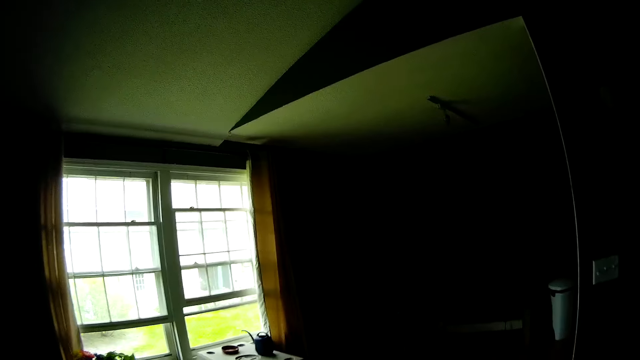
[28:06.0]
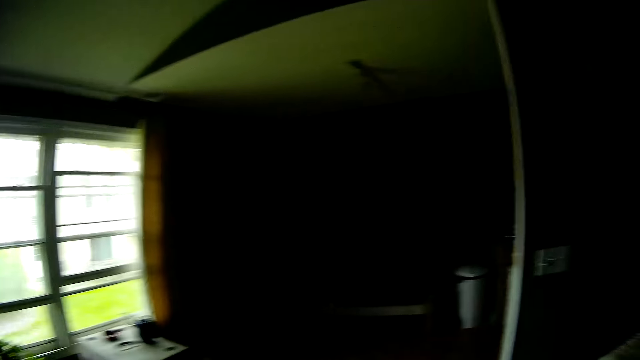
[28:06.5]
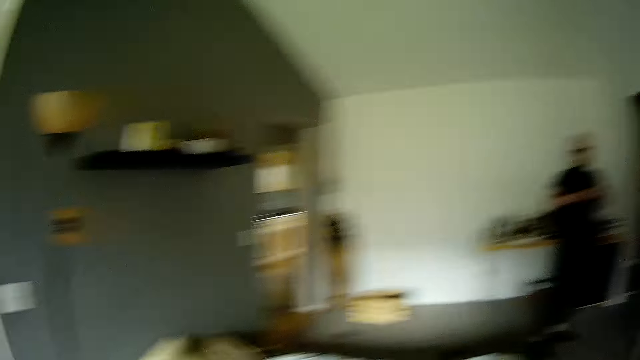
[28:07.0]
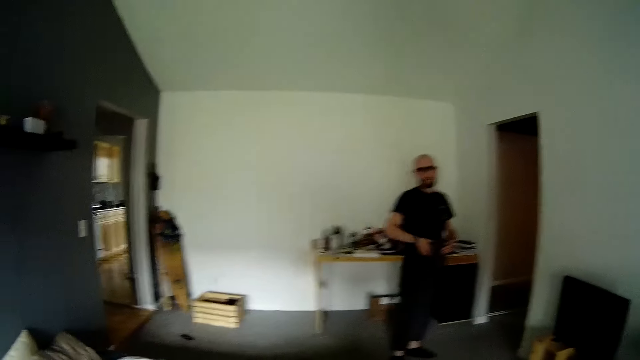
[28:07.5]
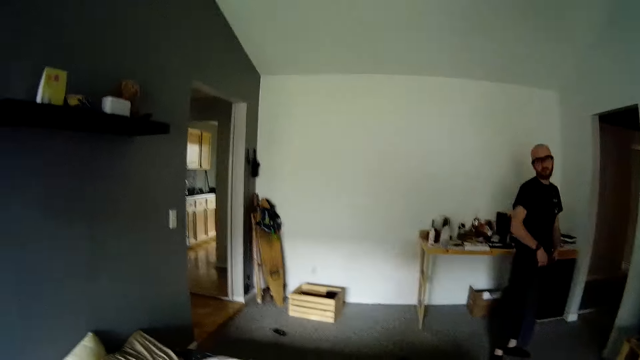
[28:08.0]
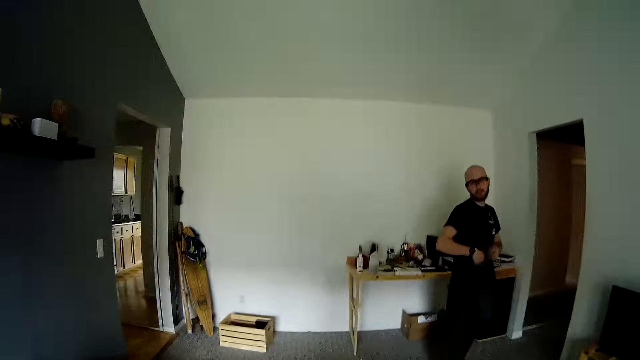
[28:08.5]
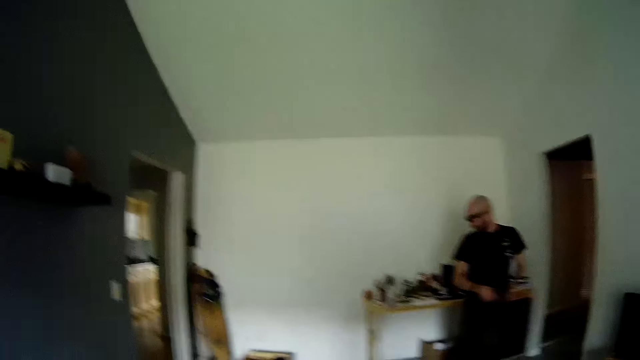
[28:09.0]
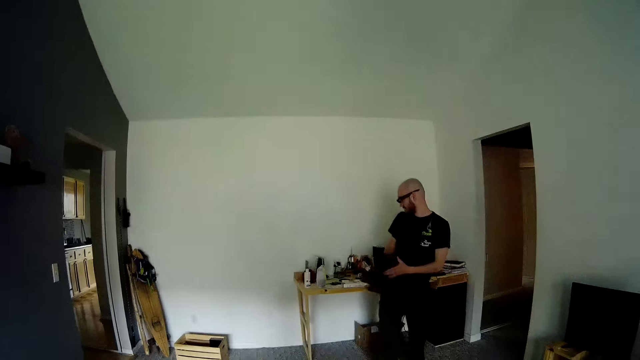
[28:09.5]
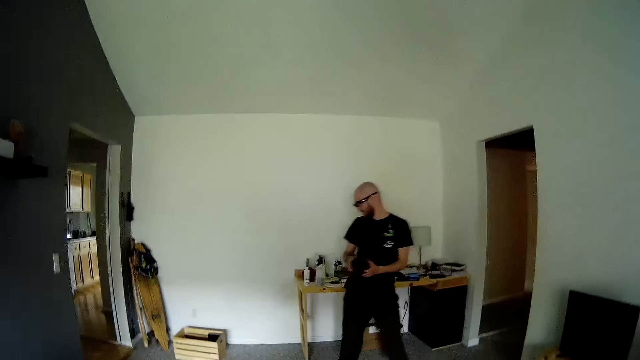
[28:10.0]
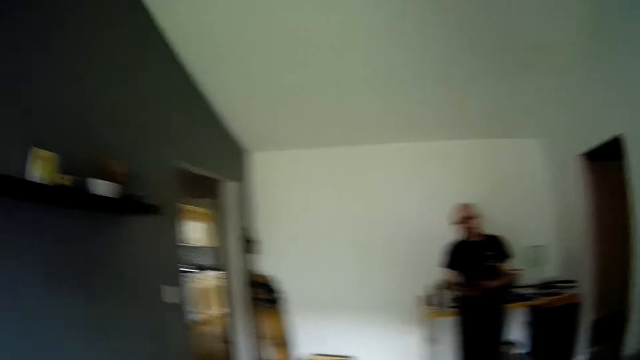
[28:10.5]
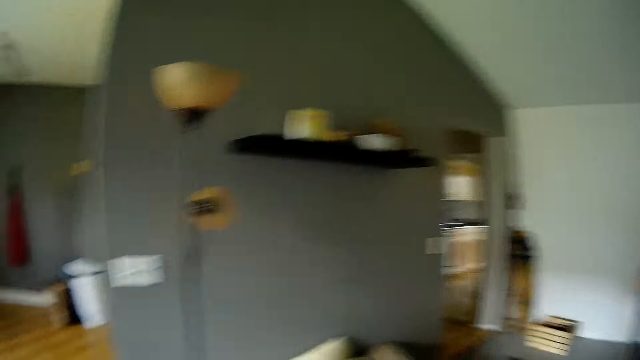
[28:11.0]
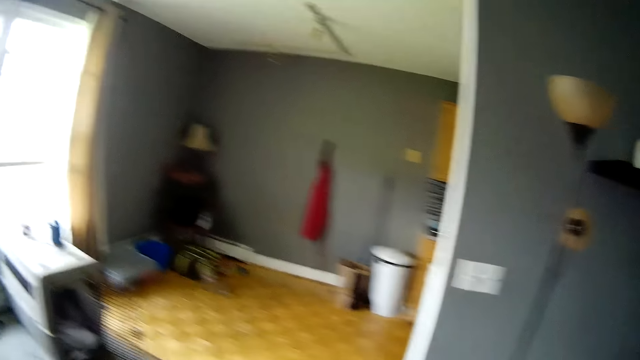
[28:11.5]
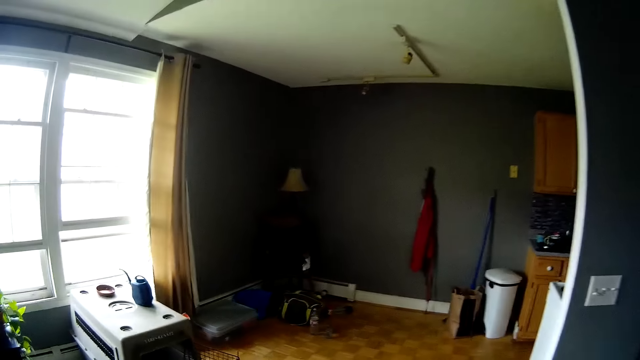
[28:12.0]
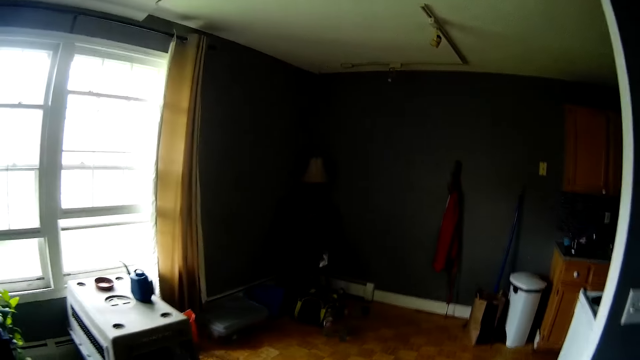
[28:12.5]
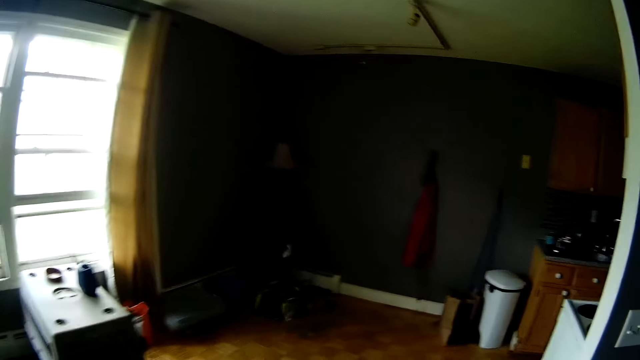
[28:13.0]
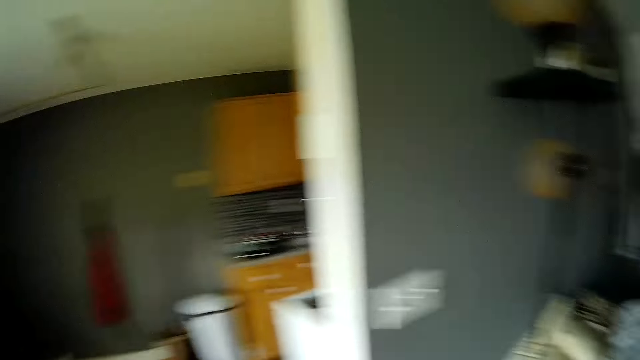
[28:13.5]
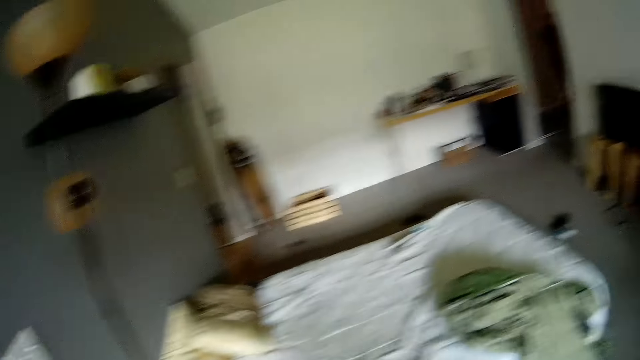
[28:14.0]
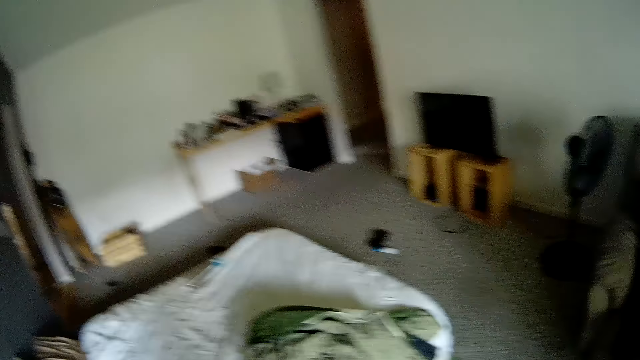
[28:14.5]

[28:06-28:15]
The camera wearer walks around. A man folds the jacket with both hands. The camera wearer looks around.

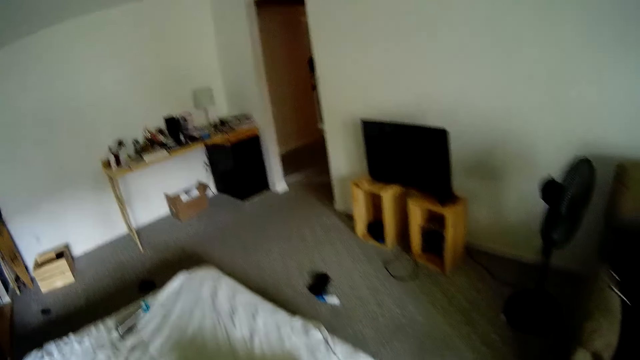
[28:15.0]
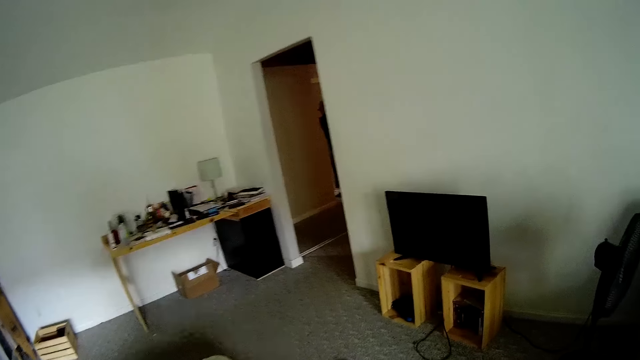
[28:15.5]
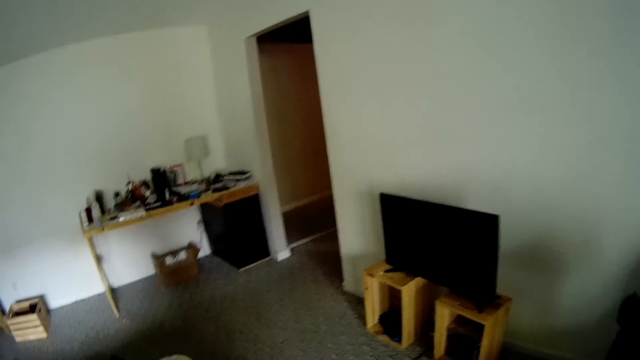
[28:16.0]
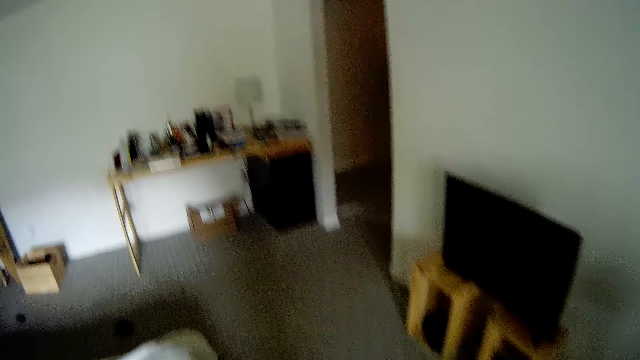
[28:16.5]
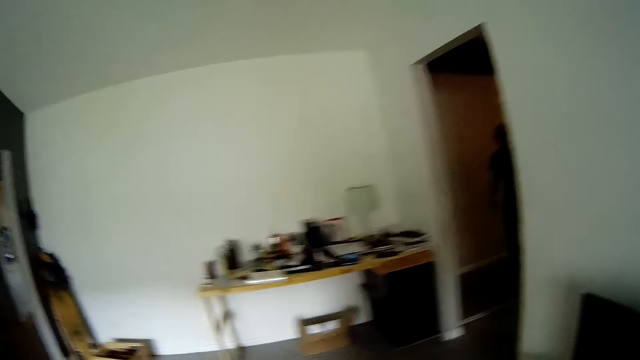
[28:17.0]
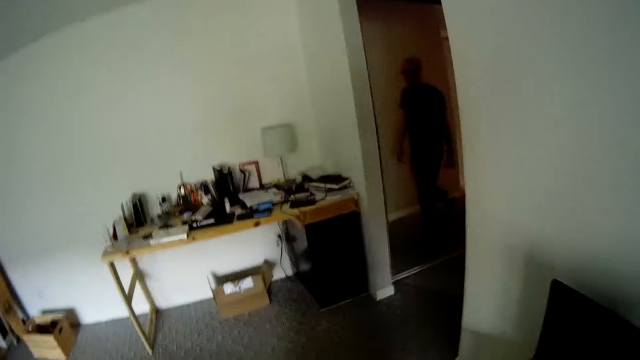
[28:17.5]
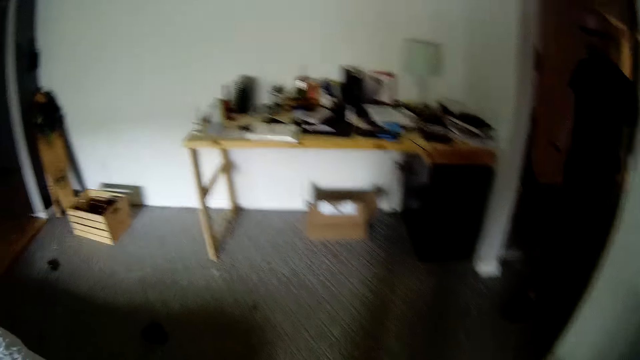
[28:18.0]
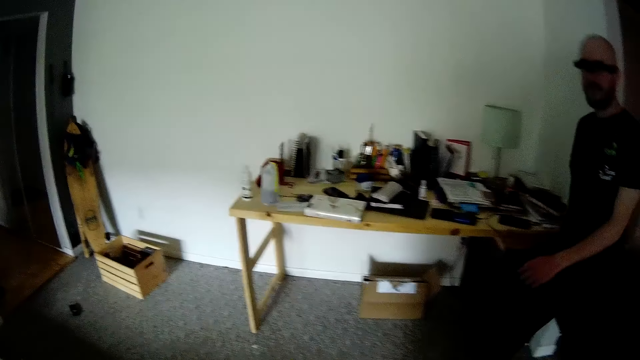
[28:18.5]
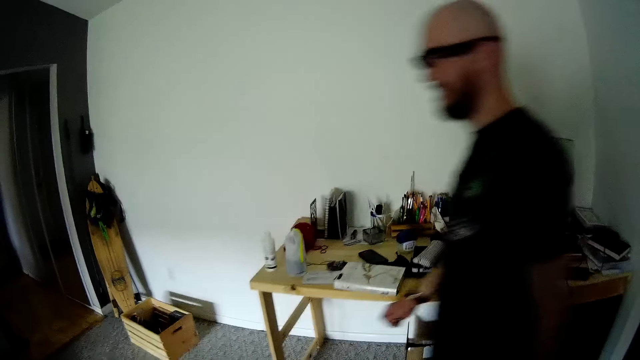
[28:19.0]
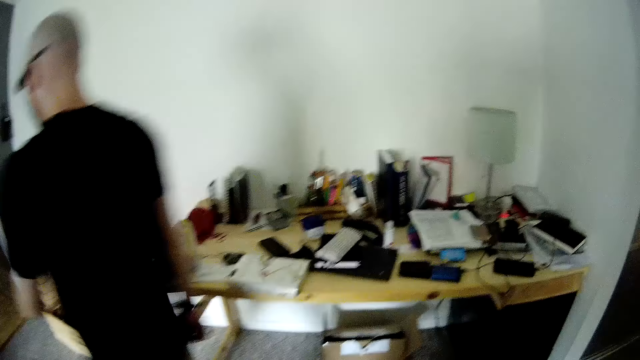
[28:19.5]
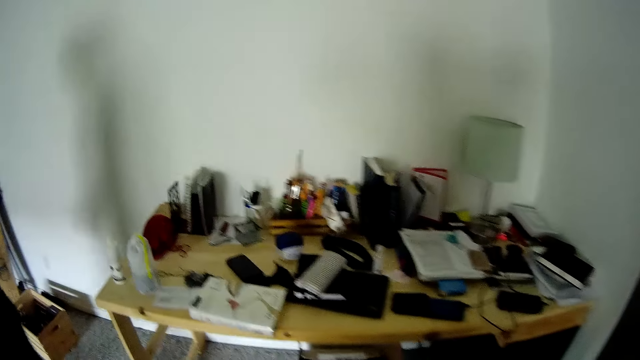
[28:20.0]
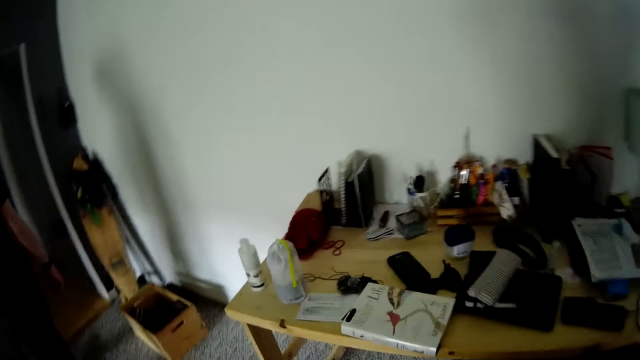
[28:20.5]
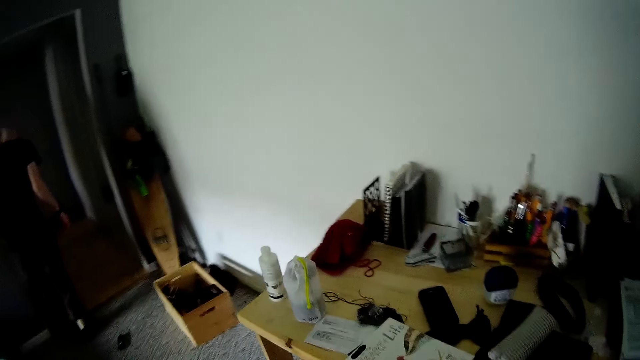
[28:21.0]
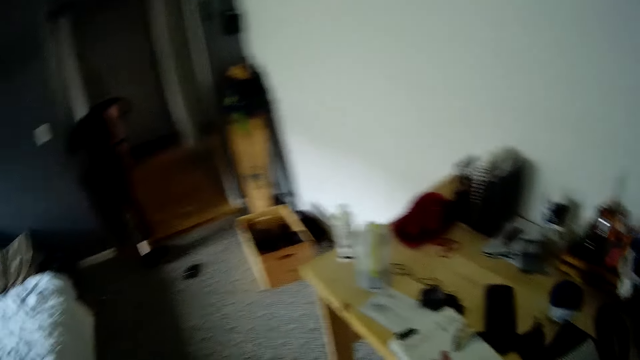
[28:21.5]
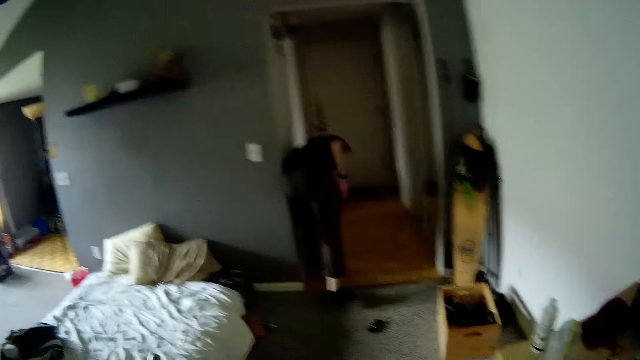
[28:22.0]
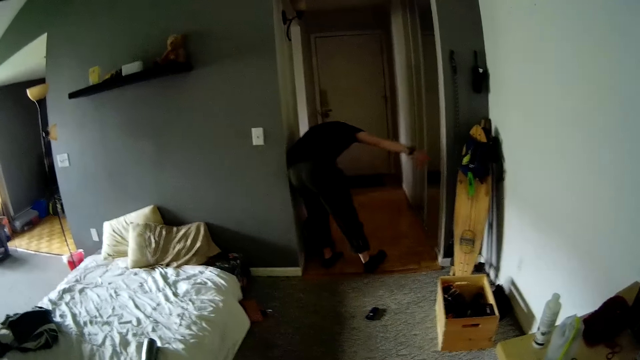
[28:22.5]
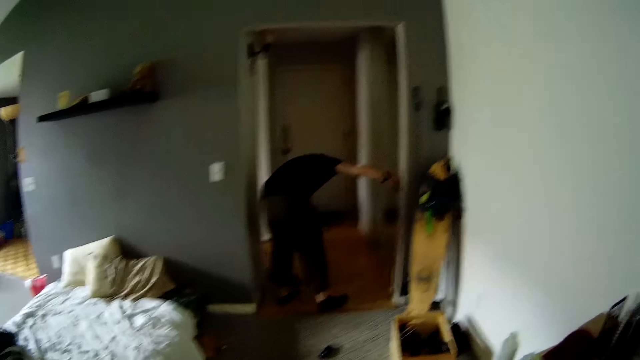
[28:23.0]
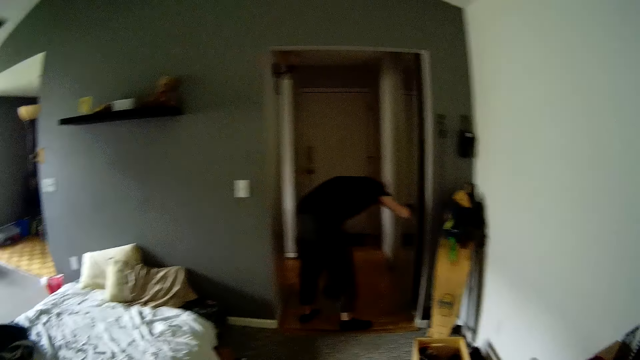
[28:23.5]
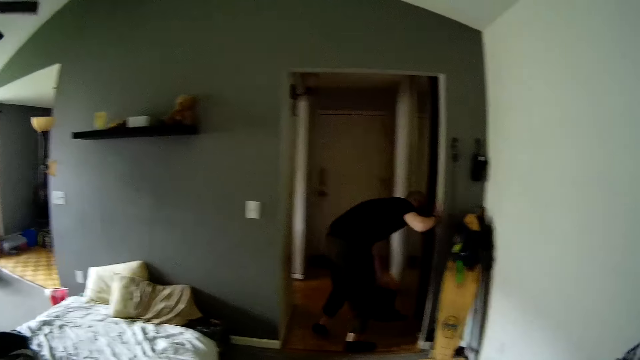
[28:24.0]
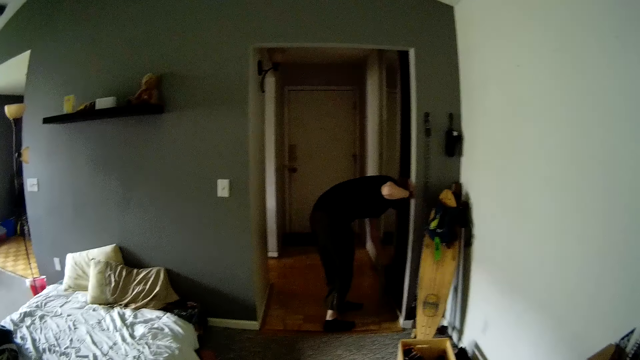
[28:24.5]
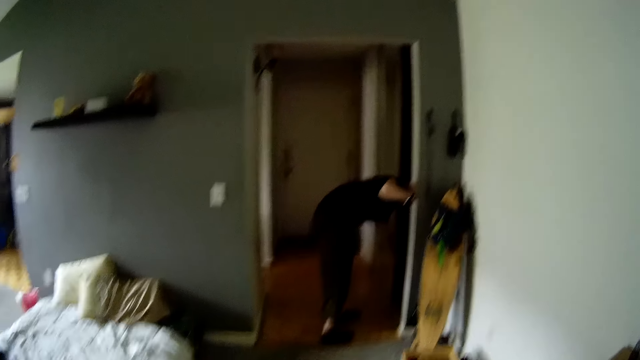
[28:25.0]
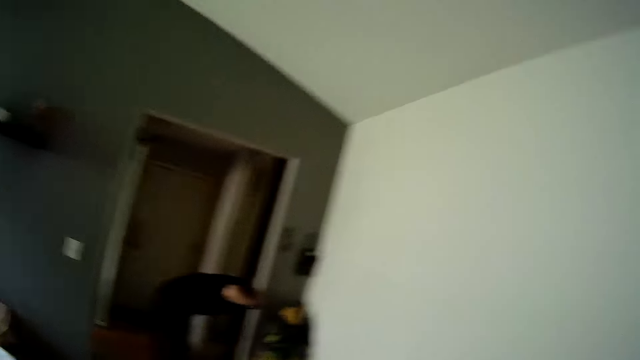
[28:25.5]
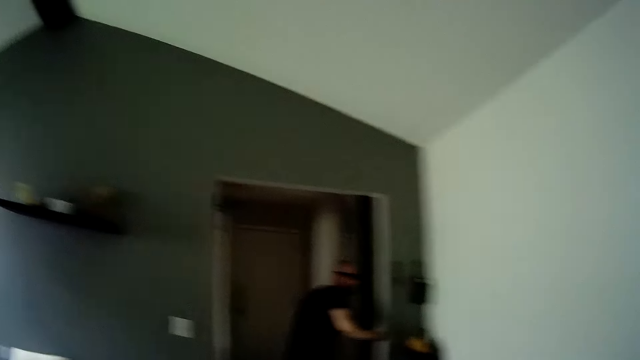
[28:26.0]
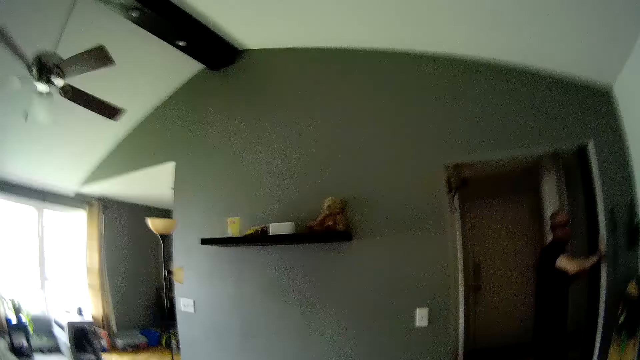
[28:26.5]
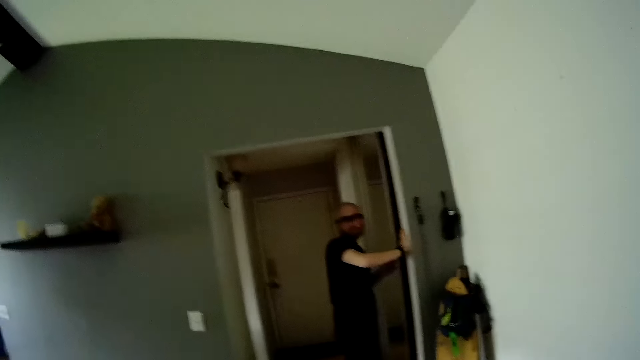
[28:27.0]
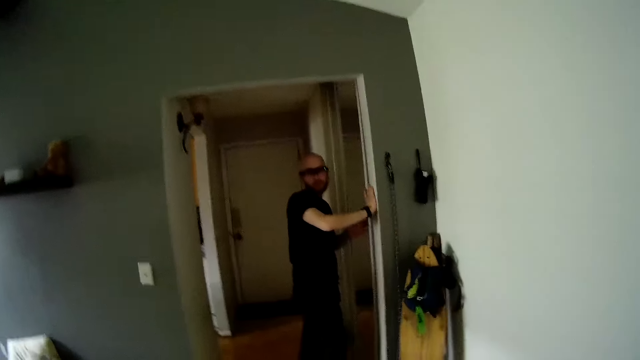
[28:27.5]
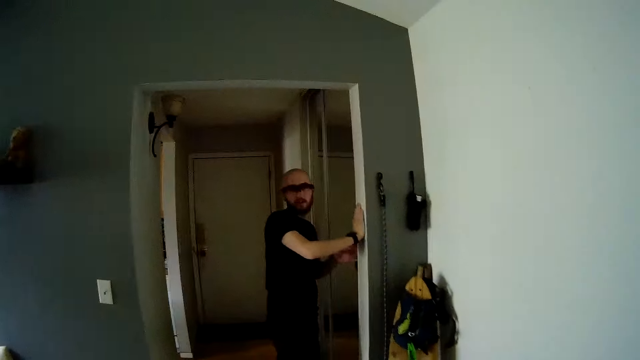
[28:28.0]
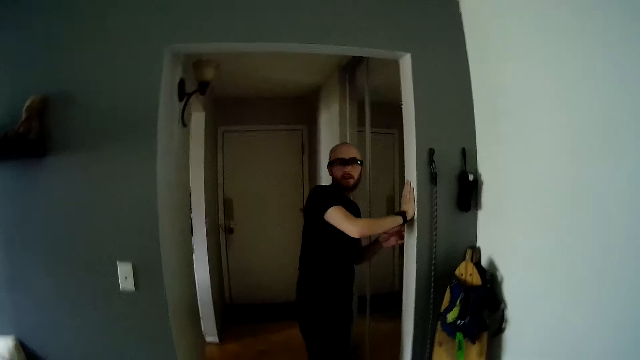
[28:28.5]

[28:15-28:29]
The camera wearer walks around. A man enters the bedroom. The man bends. The man moves a container at the entrance of the room with his left hand. The man arranges boots in a corridor. The man stands up, leans hands on a door and looks at the camera wearer.
